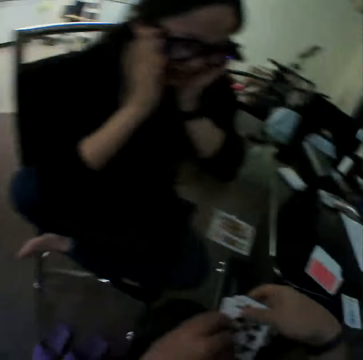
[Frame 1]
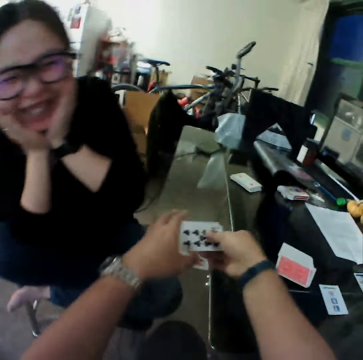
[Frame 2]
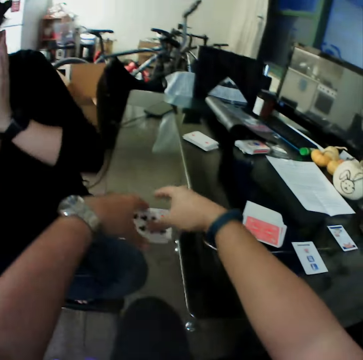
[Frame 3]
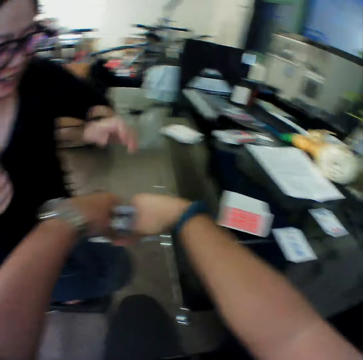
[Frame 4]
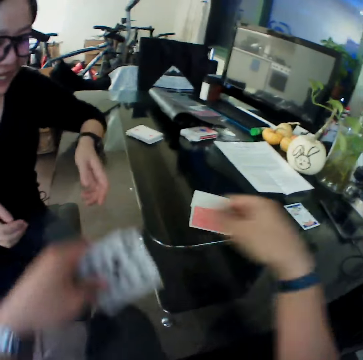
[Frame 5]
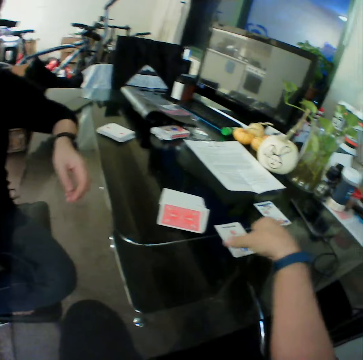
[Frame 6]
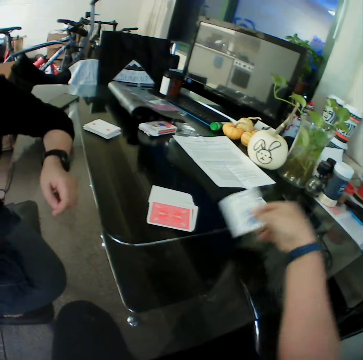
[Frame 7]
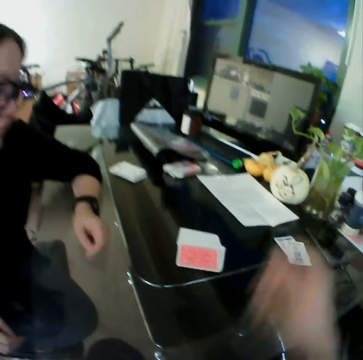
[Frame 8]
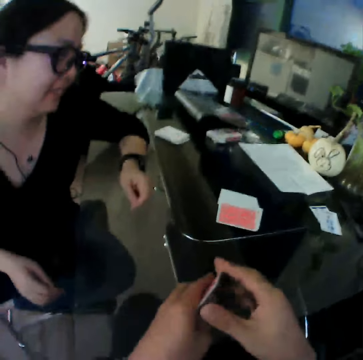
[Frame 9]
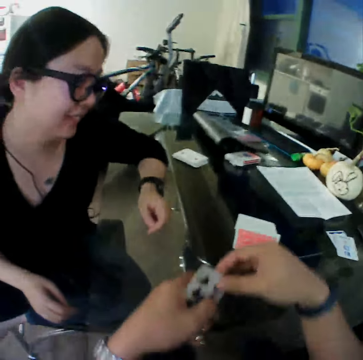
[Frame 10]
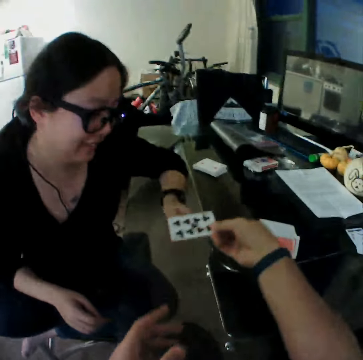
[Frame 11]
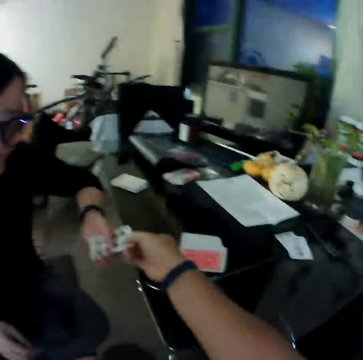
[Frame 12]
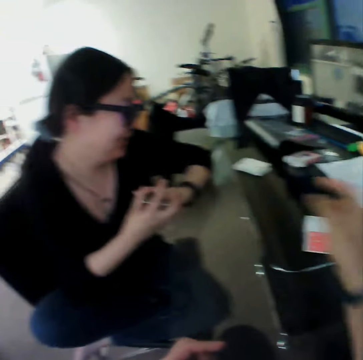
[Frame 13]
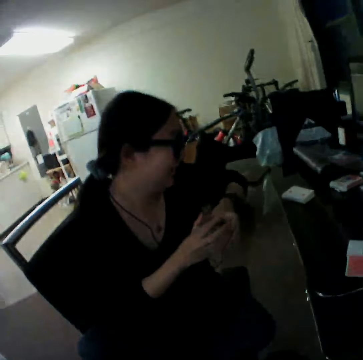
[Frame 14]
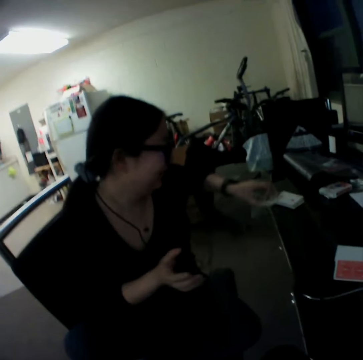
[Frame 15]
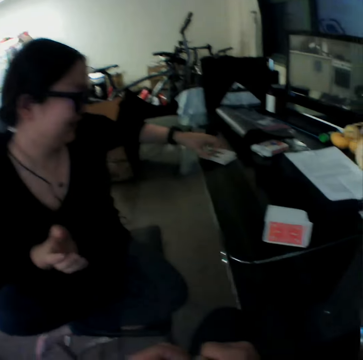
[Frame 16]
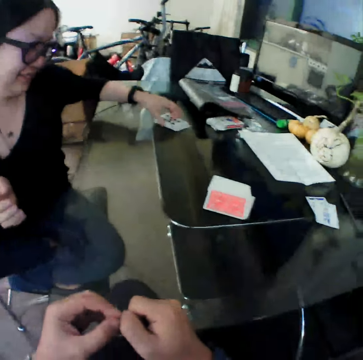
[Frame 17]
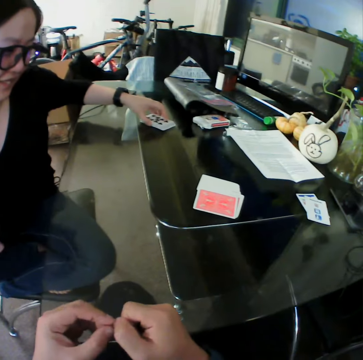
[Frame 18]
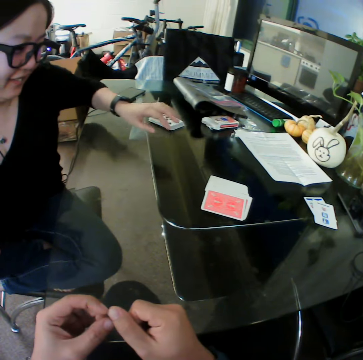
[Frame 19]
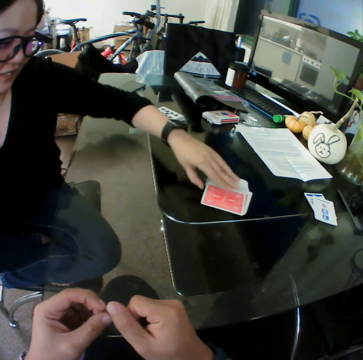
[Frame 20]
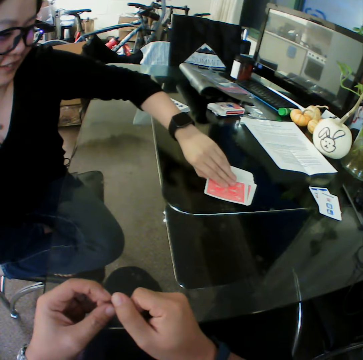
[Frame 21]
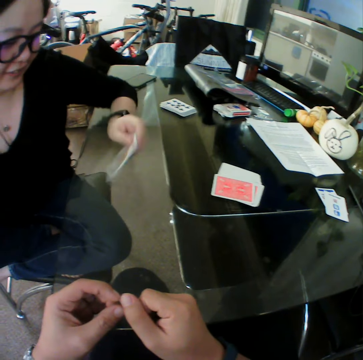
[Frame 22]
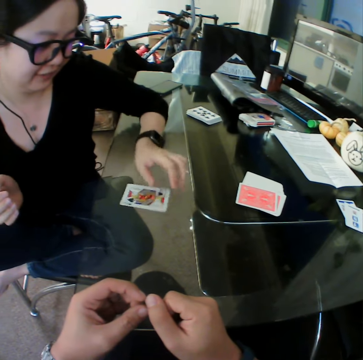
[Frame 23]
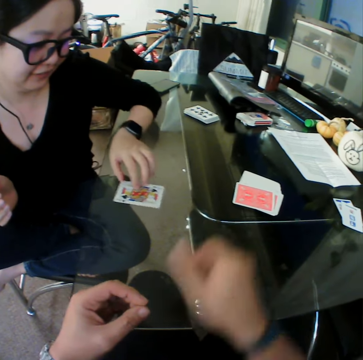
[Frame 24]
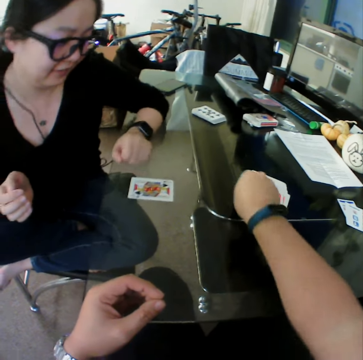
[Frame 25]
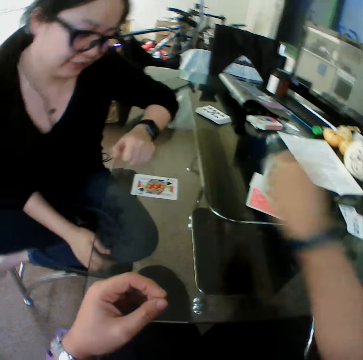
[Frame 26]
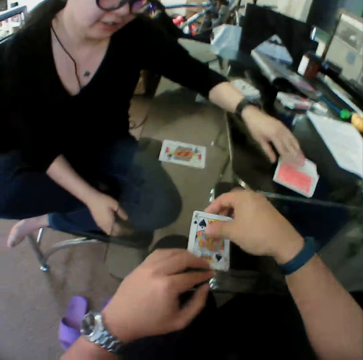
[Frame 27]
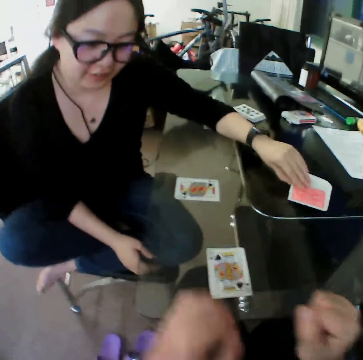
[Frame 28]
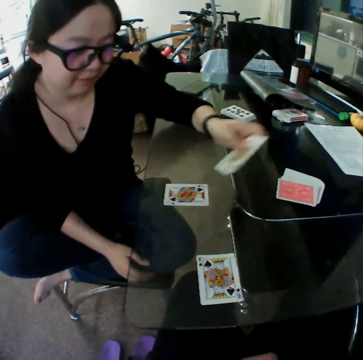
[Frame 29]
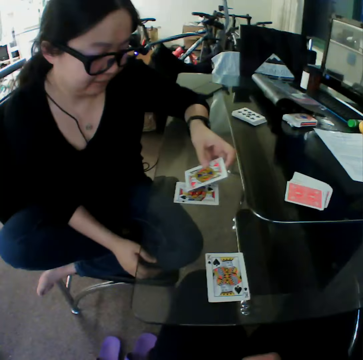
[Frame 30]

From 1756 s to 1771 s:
The camera wearer packs the cards from the table with his hands. He picks the cards. He moves the cards on the table with his right hand. He picks the card. He places the card on the table. He gives the cards to the woman with his right hand. The woman drops the cards on other cards with her left hand. She picks the card, moves a card from the stack of cards on the table towards her with her left hand, and places the card on the table. The camera wearer moves a card from the stack of cards on the table towards him with his right hand. He picks the card. He places the card on the table. The woman moves a card from the stack of cards on the table towards her with her left hand. She picks the card.

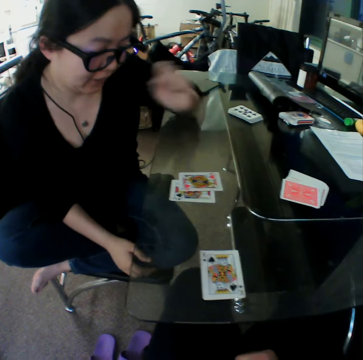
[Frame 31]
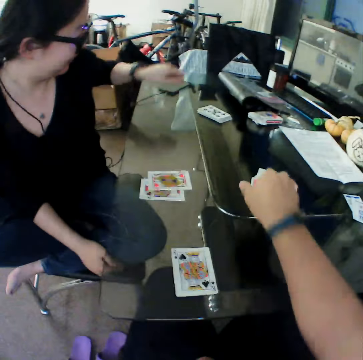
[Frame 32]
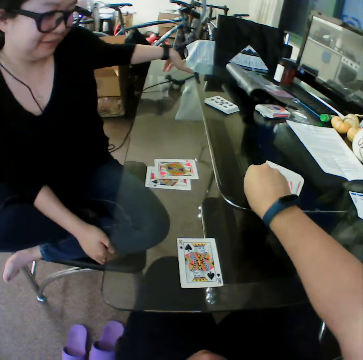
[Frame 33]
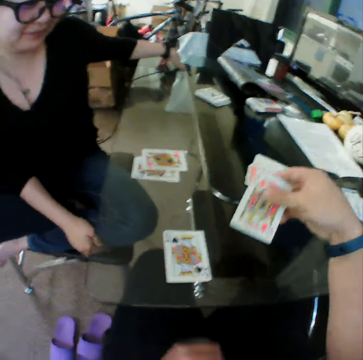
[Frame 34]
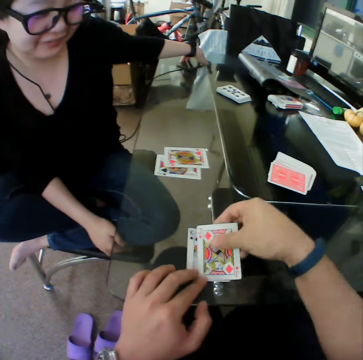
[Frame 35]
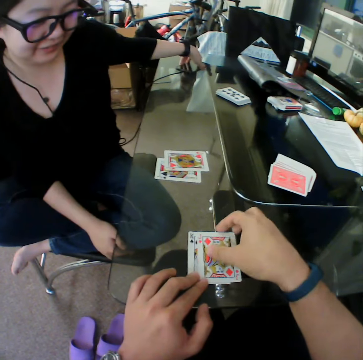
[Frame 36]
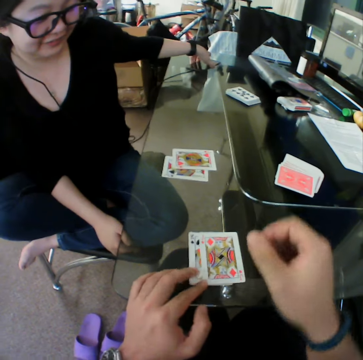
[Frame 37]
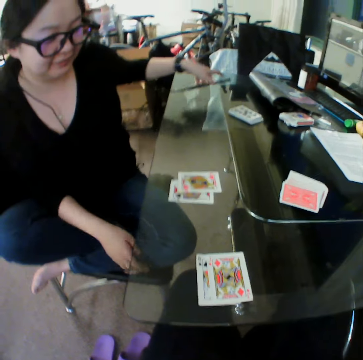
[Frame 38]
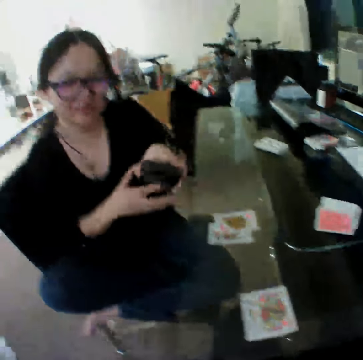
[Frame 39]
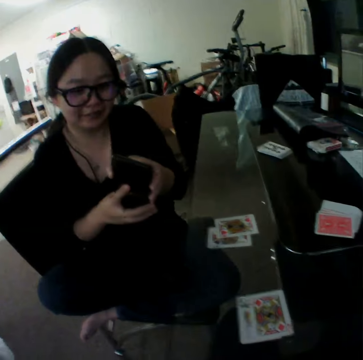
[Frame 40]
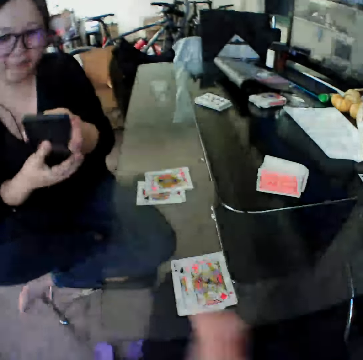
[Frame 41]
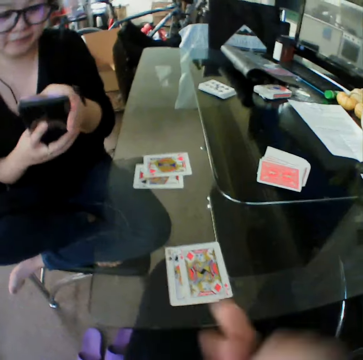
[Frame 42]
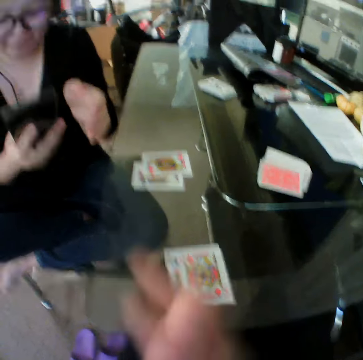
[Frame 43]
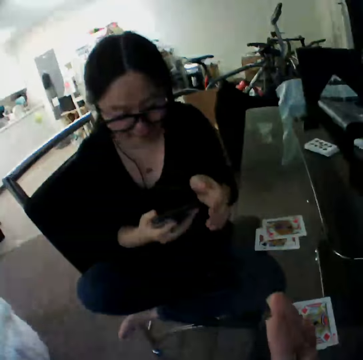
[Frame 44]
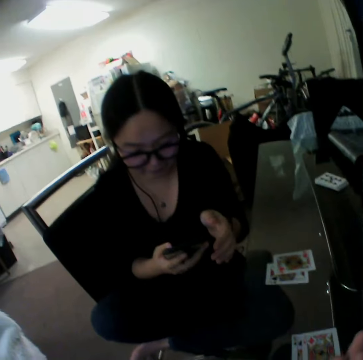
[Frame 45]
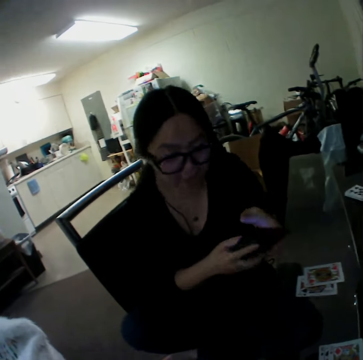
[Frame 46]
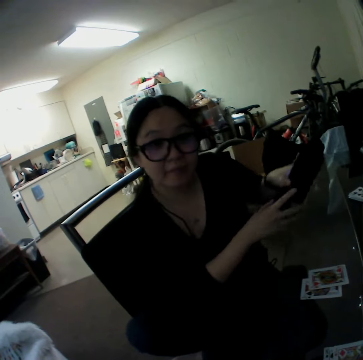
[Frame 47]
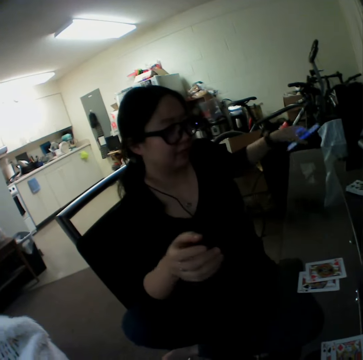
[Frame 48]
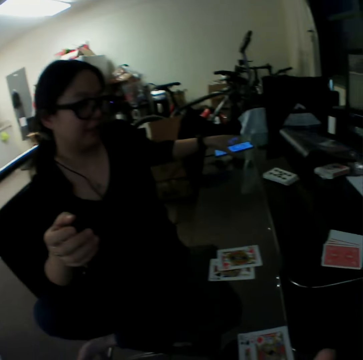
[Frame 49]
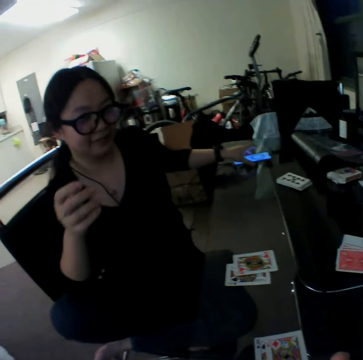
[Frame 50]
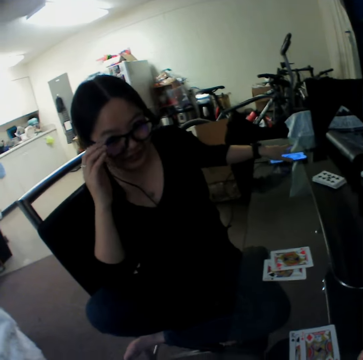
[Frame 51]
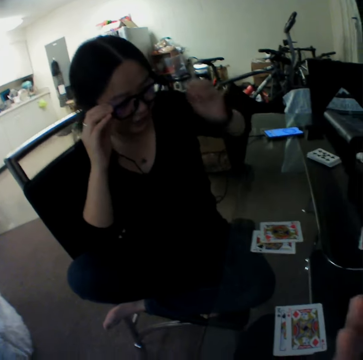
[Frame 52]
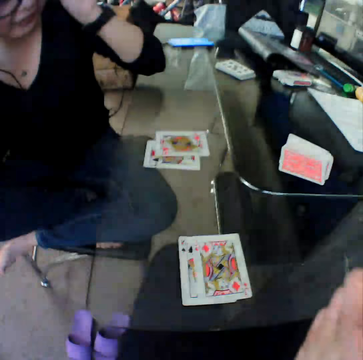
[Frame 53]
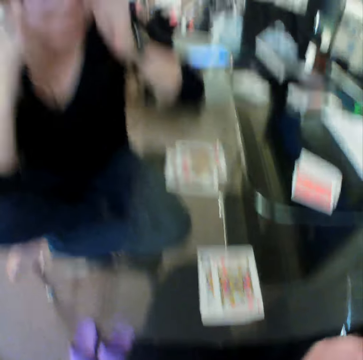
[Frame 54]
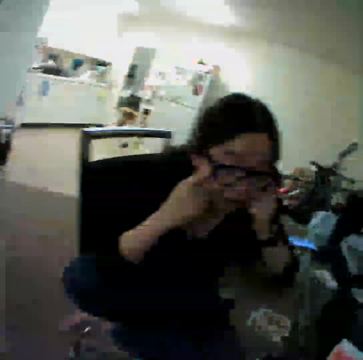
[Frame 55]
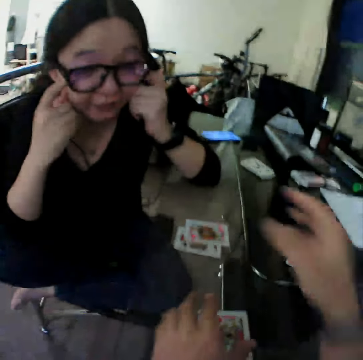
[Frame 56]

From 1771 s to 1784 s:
The woman places the card on the table. The camera wearer picks the card. He moves a card from the stack of cards on the table towards him with his right hand. The woman picks a phone from the table with her left hand. The camera wearer places the card on the table. He rubs his hands together. The woman operates the phone with her hands. She drops the phone on the table with her left hand. She adjusts her eye glasses with her hands.

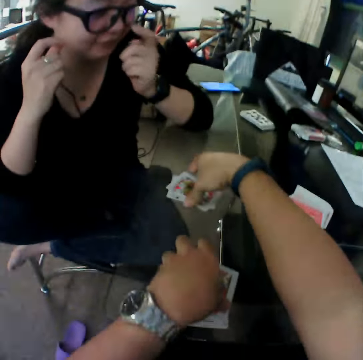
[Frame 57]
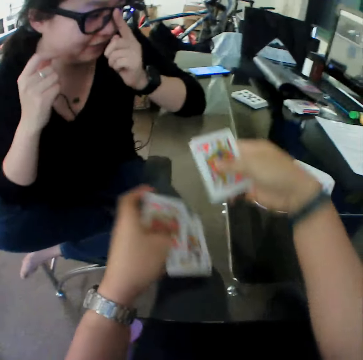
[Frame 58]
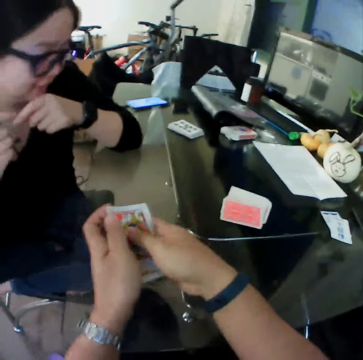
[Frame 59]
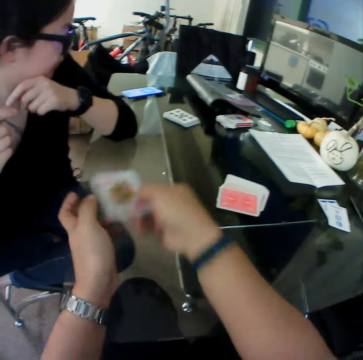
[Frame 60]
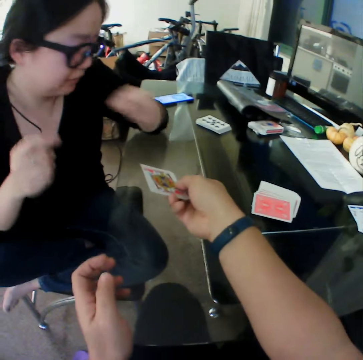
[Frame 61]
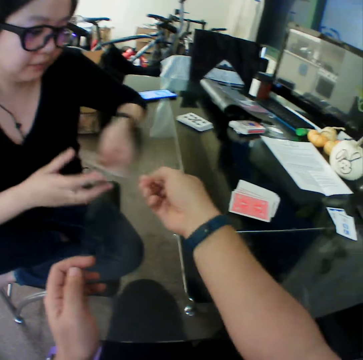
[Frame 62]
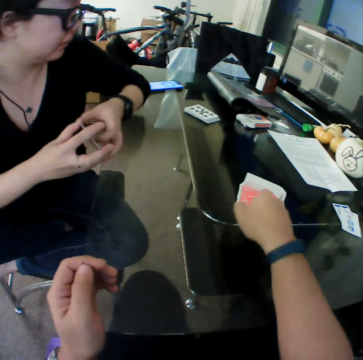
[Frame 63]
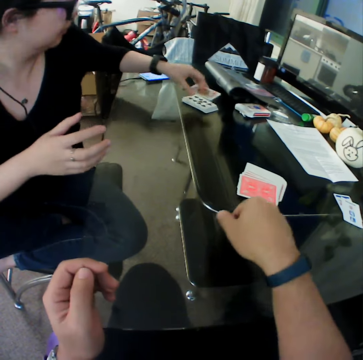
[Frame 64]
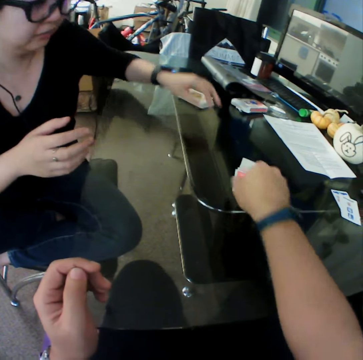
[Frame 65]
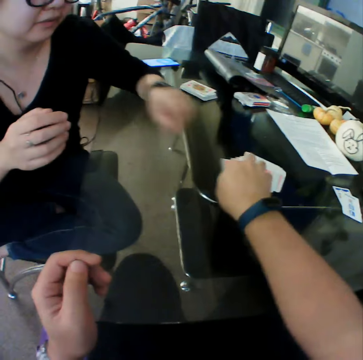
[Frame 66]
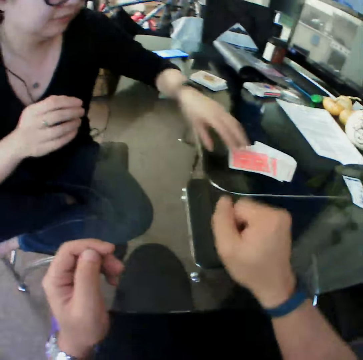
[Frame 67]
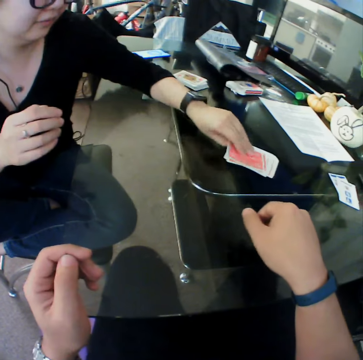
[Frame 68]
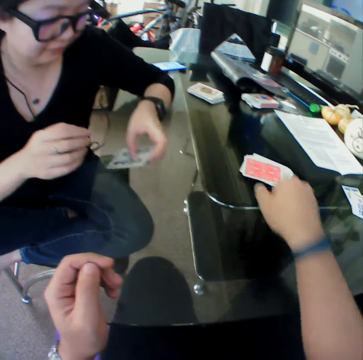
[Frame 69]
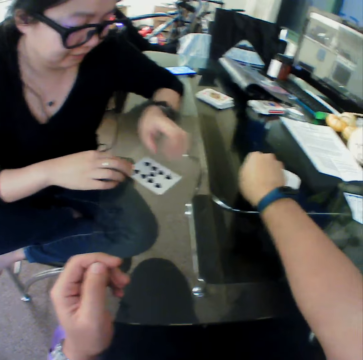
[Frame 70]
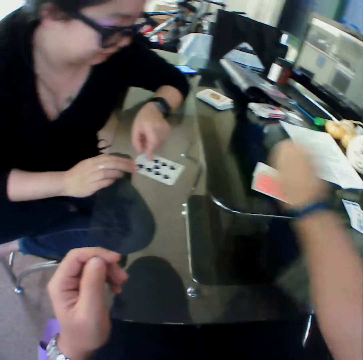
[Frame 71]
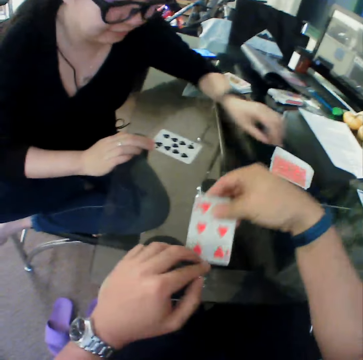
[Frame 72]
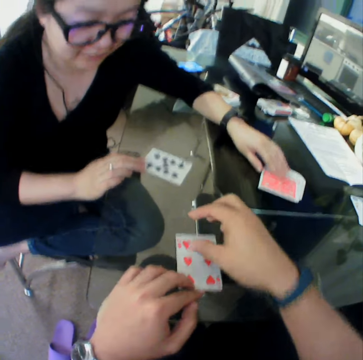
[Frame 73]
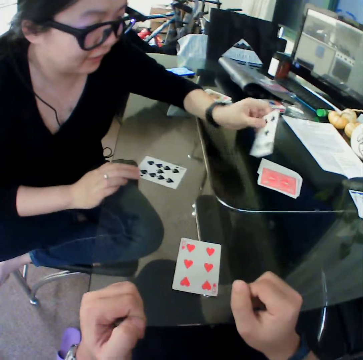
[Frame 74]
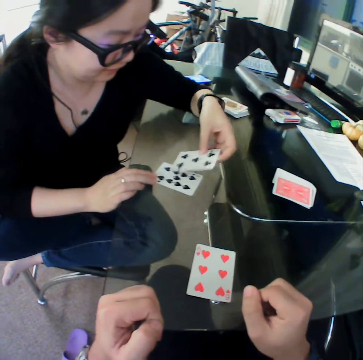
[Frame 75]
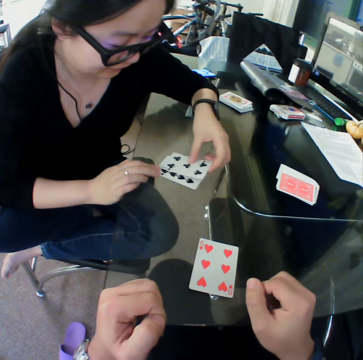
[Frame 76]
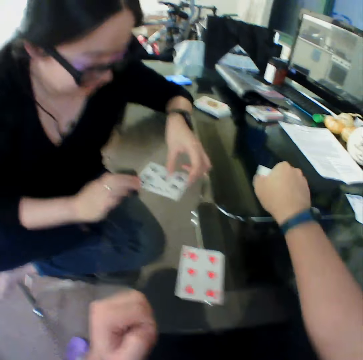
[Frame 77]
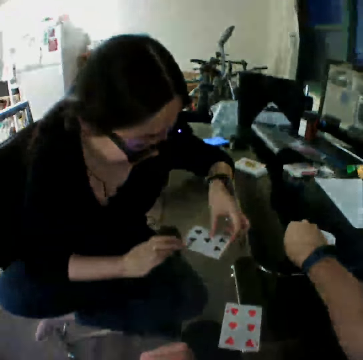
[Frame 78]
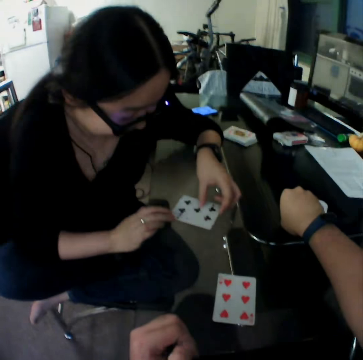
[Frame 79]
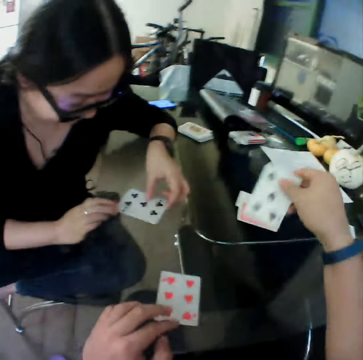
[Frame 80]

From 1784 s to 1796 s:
The camera wearer picks the cards. He packs the cards from the table with his hands. He gives the cards to the woman with his right hand. The woman drops the cards on other cards with her left hand. The camera wearer touches the cards. The woman picks the card, moves a card from the stack of cards on the table towards her with her left hand, and places the card on the table. The camera wearer moves a card from the stack of cards on the table towards him with his right hand. He picks the card. He places the card on the table. The woman moves a card from the stack of cards on the table towards her with her left hand. She picks the card. She places the card on the table. The camera wearer moves a card from the stack of cards on the table towards him with his right hand. He picks the card.
